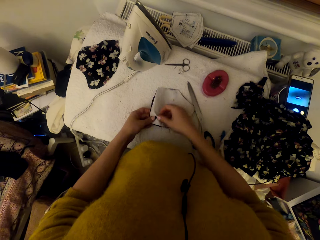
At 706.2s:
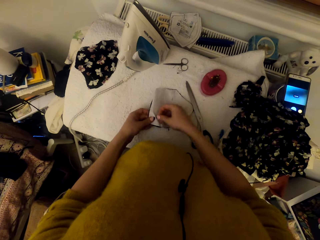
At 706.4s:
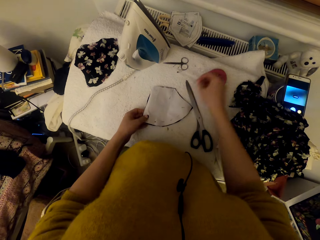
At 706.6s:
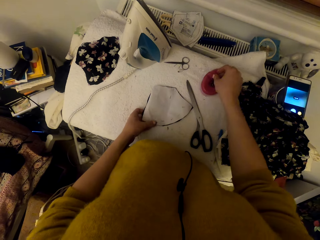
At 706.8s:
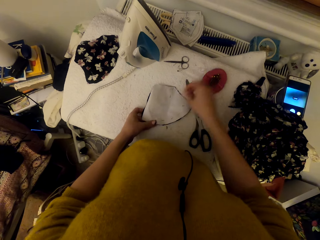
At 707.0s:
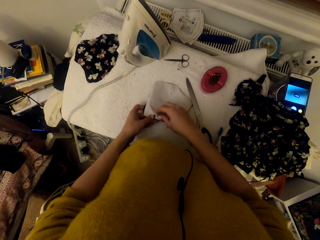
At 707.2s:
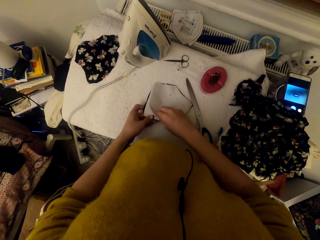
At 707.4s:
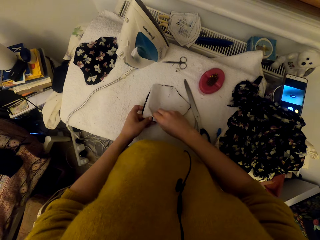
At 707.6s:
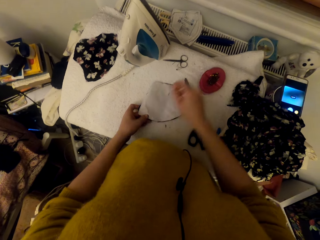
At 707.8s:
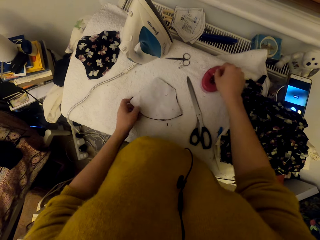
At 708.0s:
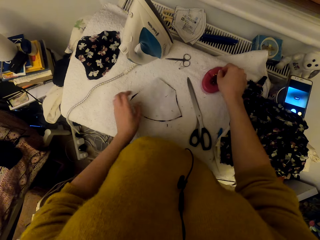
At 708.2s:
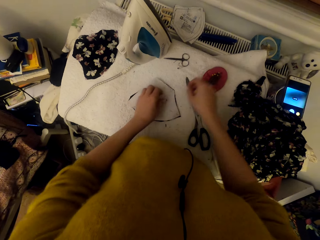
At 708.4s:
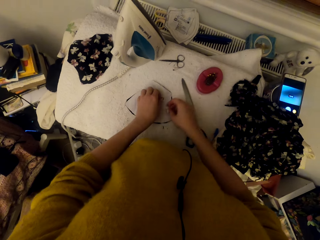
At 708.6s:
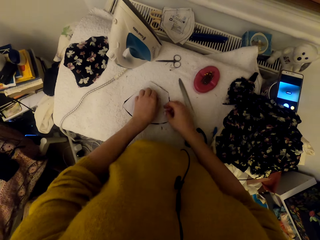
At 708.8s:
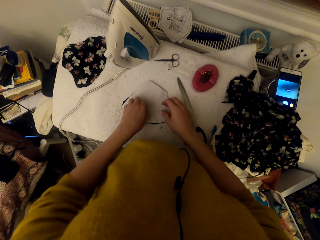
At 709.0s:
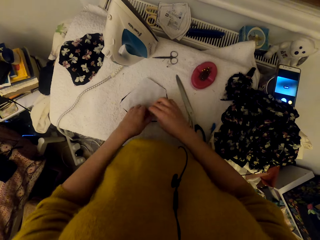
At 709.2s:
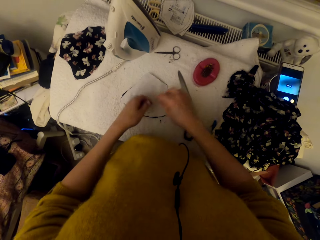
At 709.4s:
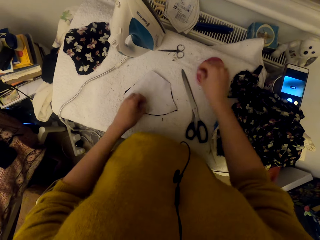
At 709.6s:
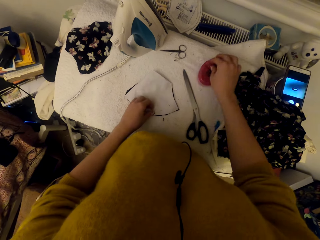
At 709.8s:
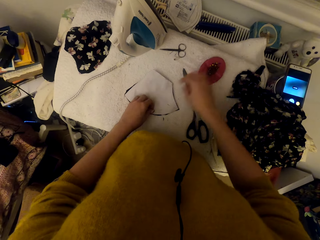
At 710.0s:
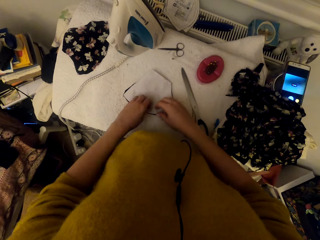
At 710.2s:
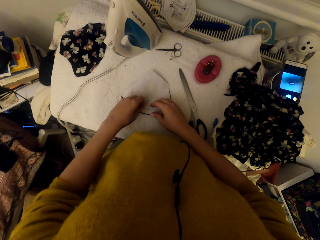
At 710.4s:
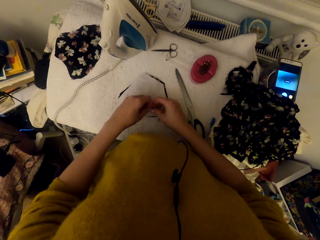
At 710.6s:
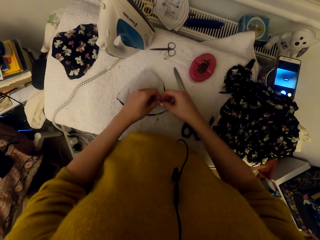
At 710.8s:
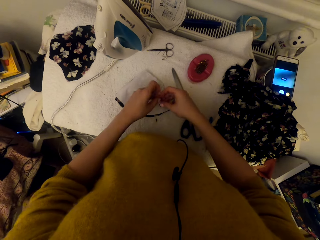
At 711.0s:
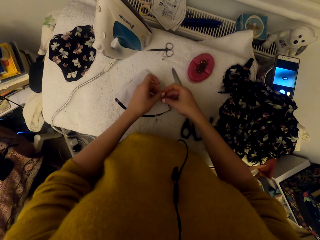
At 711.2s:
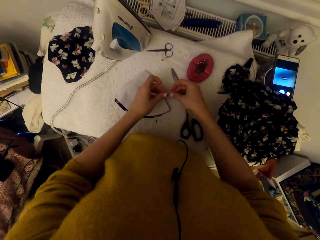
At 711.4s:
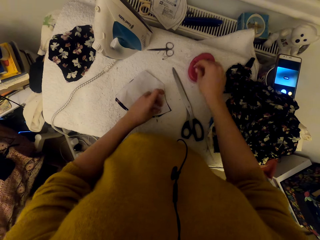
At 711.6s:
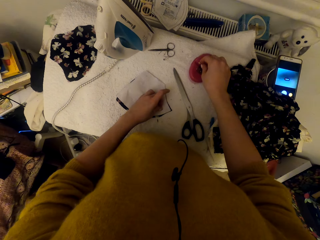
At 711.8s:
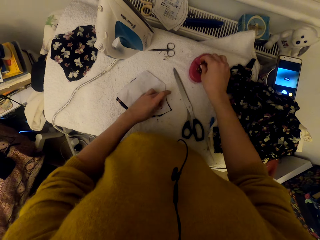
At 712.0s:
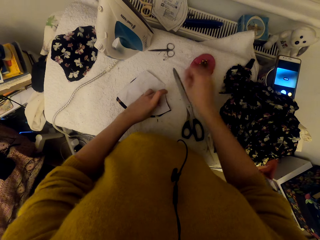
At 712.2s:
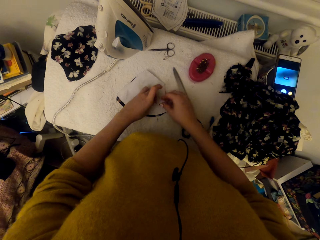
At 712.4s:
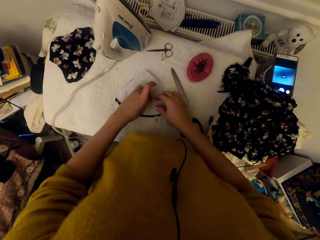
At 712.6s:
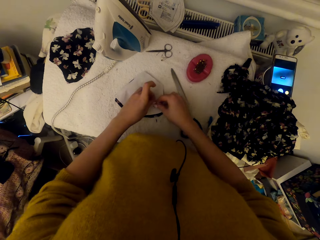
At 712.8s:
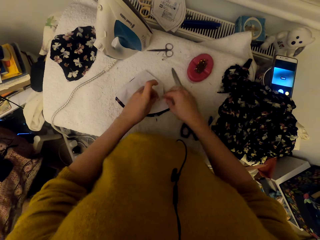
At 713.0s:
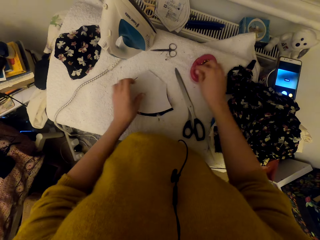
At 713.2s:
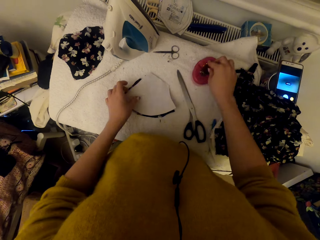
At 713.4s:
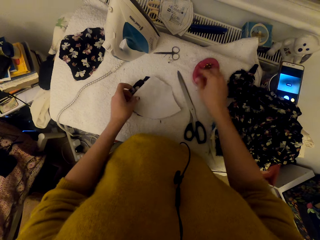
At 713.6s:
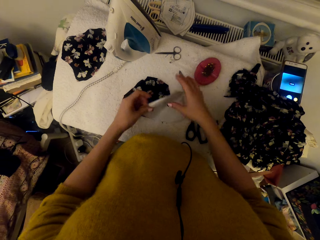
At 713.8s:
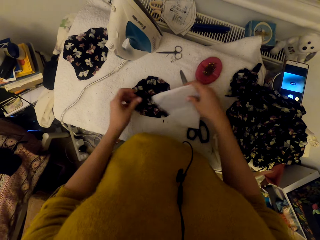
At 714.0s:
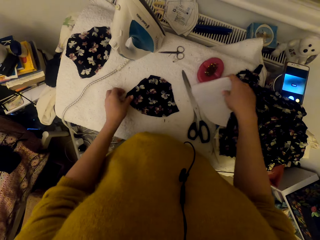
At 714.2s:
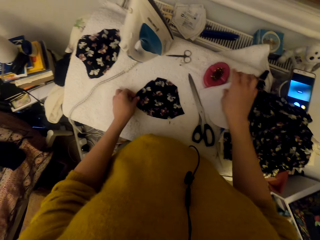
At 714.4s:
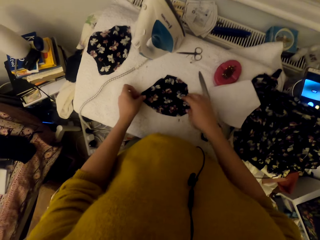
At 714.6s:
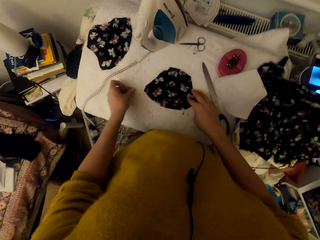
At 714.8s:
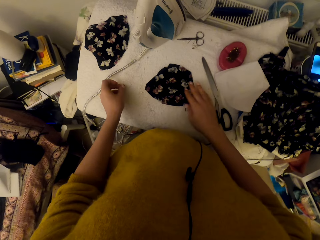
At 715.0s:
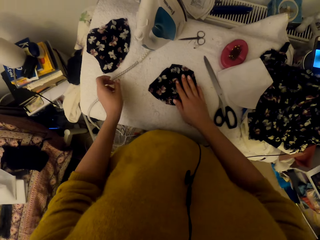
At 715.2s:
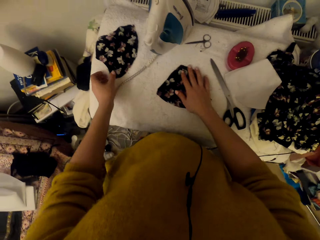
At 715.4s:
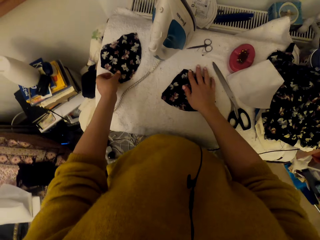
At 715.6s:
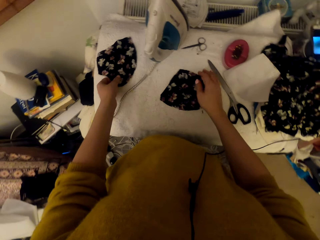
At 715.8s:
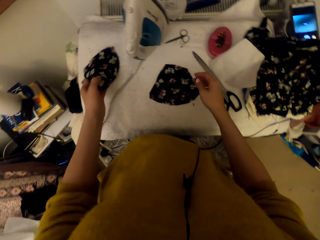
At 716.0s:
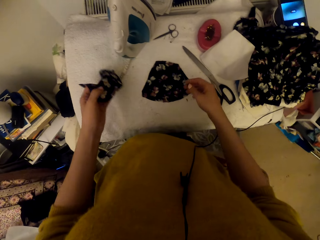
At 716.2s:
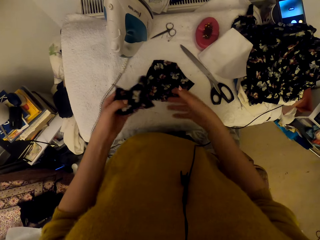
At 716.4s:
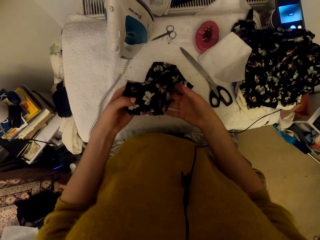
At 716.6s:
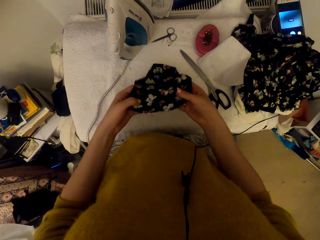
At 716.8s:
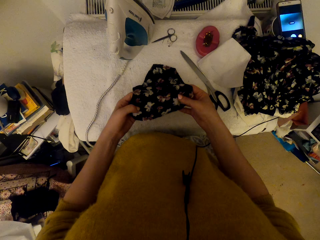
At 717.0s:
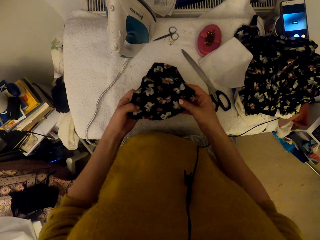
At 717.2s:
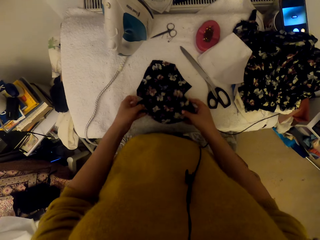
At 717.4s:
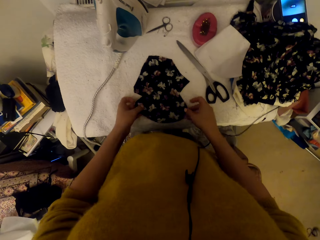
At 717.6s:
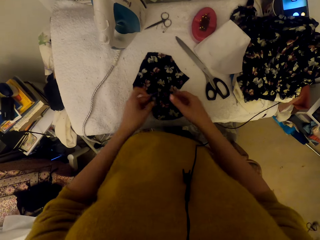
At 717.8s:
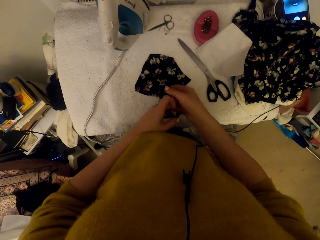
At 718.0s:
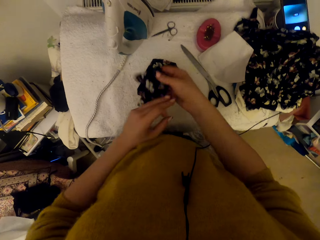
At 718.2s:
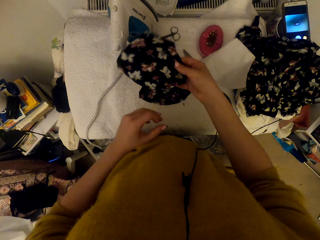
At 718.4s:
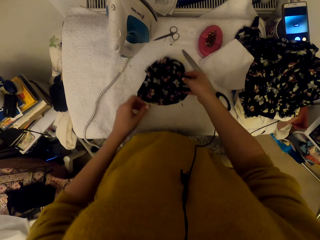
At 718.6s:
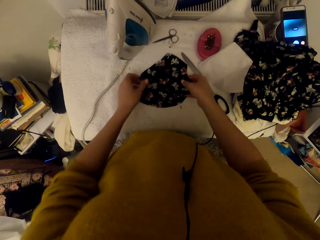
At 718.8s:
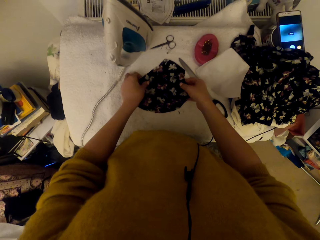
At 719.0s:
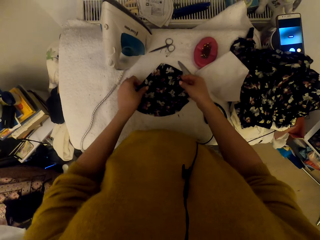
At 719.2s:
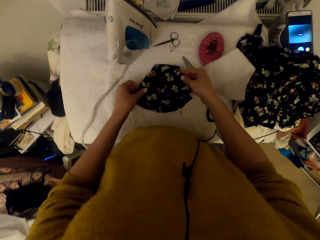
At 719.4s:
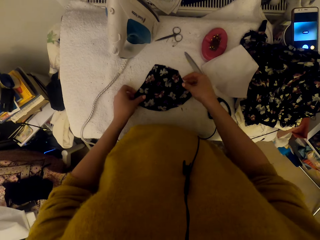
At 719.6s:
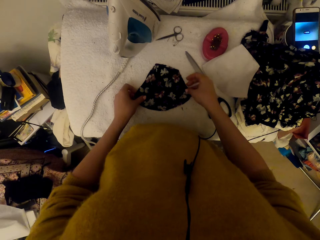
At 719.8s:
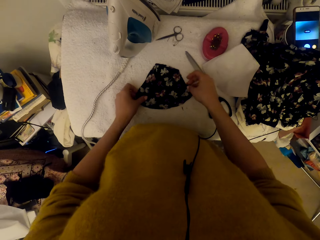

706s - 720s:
The camera wearer puts a pin in a magnetic pin holder. They unpin the graph paper from the cloth piece. They put a pin in the magnetic pin holder. They unpin the graph paper from the cloth piece. They put a pin in the magnetic pin holder. They unpin the graph paper from the cloth piece. They put a pin in the magnetic pin holder. They unpin the graph paper from the cloth piece. They put a pin in the magnetic pin holder. They unpin the graph paper piece from the cloth piece. They put a pin in the magnetic pin holder. They pick the paper, adjust the graph paper piece on the worktable, and put down the paper. They pick a cloth piece or material on the worktable. They hold the material with hands and adjust the cloth piece. They put down the material, turn the material, join the cloth pieces together on the worktable, and put down the material.

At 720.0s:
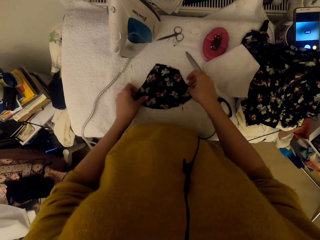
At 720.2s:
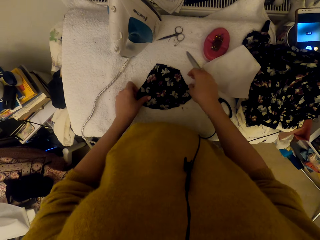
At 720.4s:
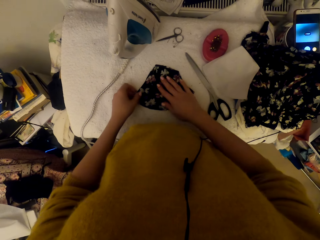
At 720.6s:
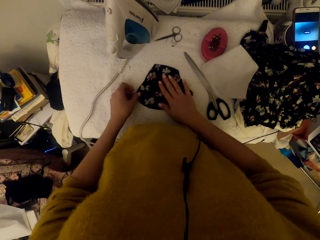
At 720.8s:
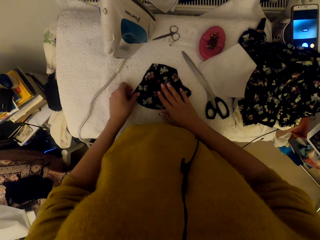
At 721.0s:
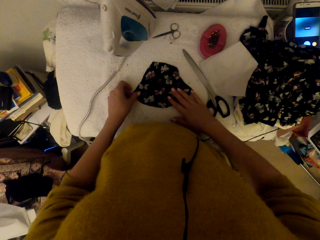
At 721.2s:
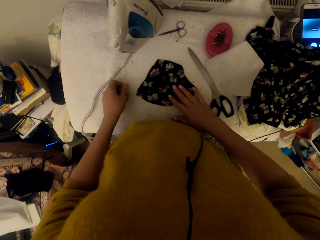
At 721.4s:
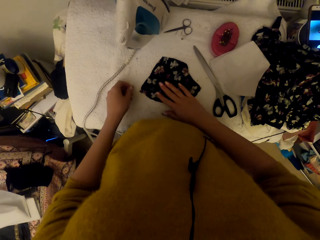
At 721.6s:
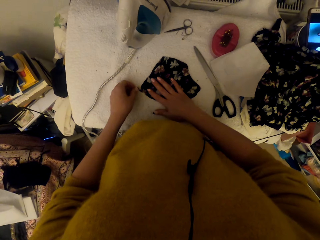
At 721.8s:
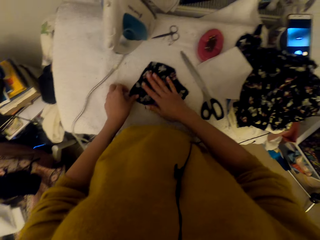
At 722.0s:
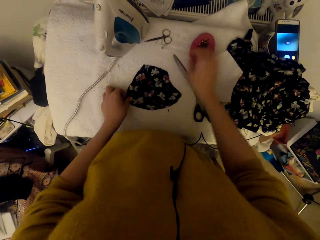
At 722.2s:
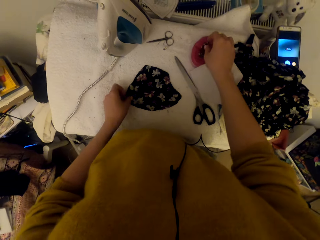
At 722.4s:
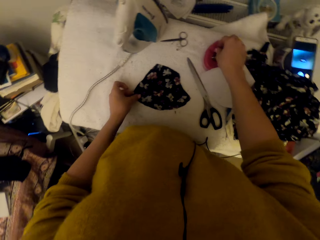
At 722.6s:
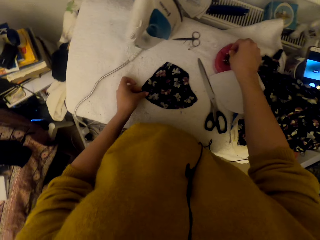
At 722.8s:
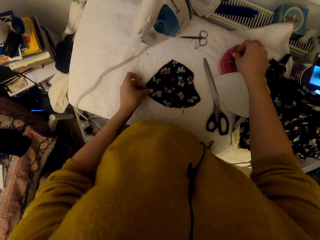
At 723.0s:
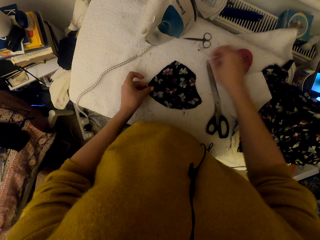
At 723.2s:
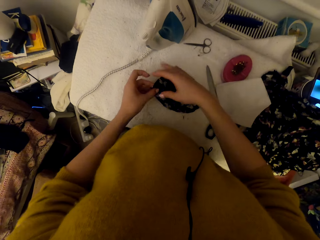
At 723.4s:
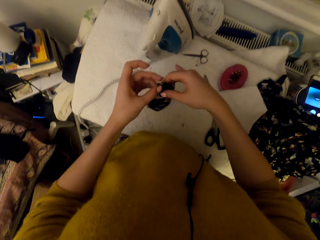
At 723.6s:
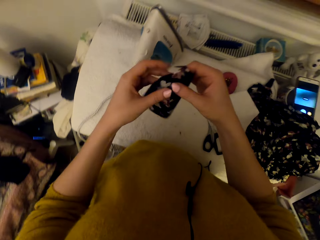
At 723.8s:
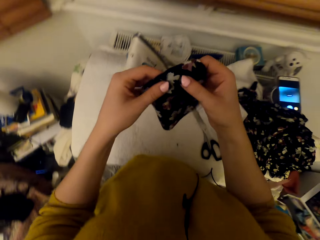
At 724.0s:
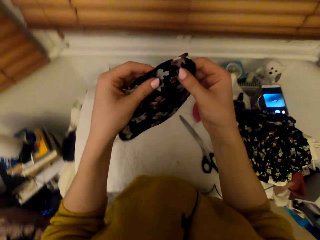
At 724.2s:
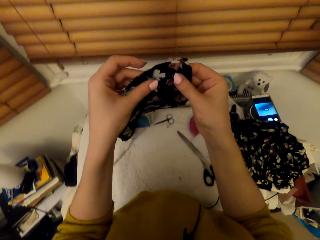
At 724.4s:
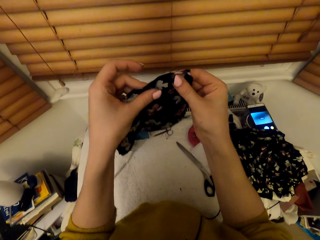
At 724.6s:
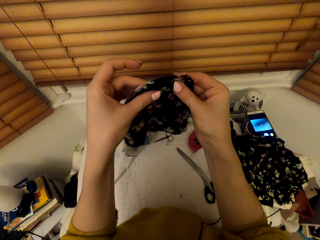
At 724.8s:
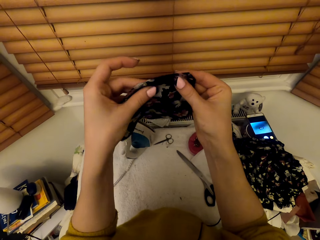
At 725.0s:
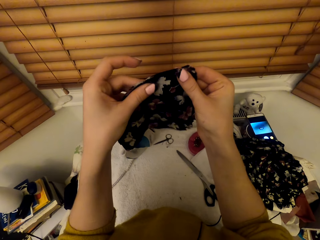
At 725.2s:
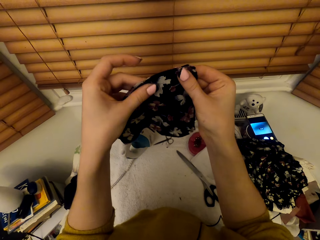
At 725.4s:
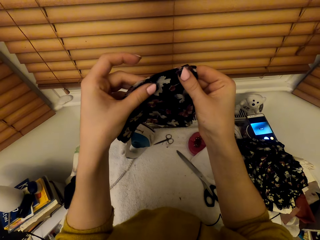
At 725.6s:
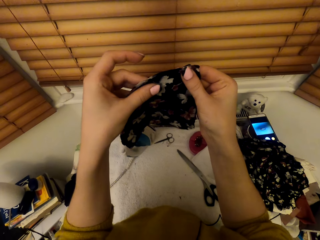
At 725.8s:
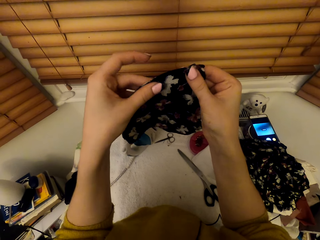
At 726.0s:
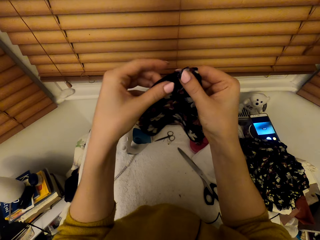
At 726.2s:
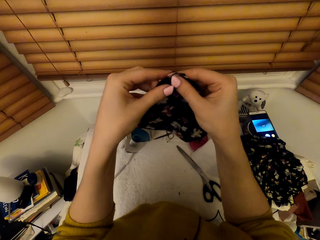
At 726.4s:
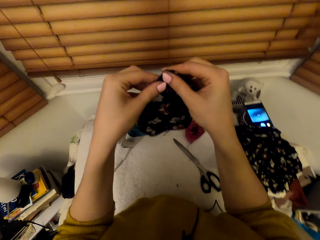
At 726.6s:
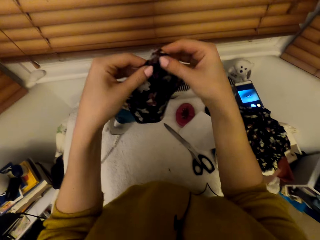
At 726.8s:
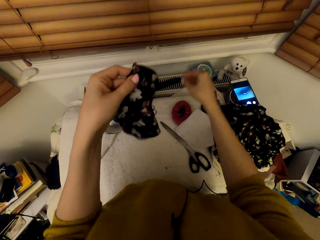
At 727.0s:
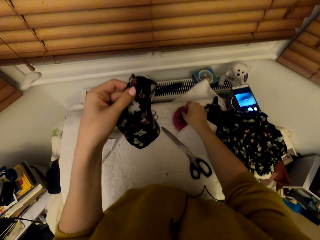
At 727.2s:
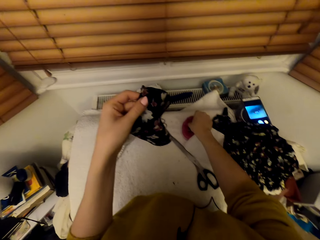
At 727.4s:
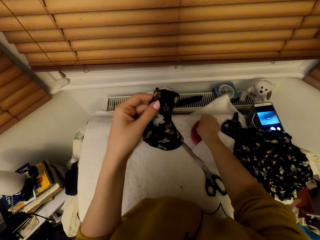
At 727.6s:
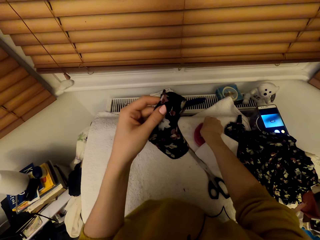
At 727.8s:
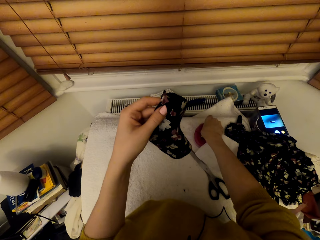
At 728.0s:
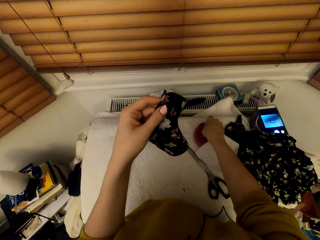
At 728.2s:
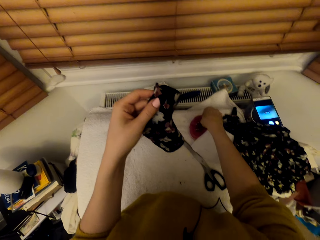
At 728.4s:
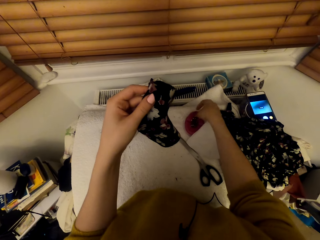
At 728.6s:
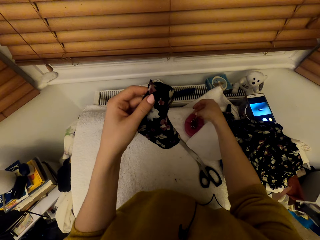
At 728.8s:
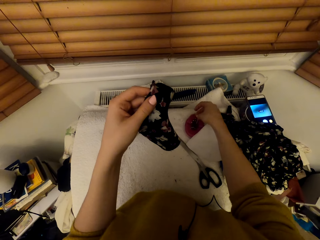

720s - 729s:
The camera wearer adjusts the cloth pieces. They touch pins in the magnetic pin holder. They pick material with hands. They adjust the cloth pieces. They align the materials with hands. They pick a pin.
